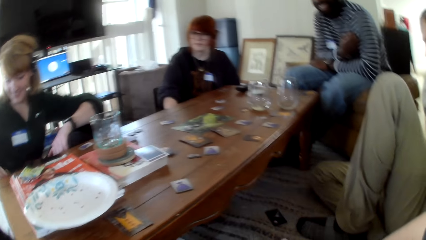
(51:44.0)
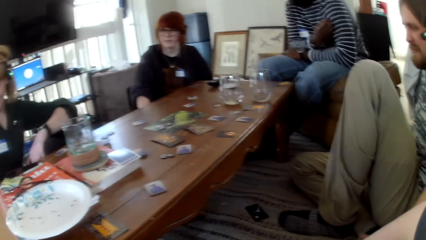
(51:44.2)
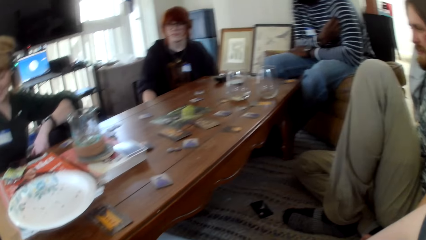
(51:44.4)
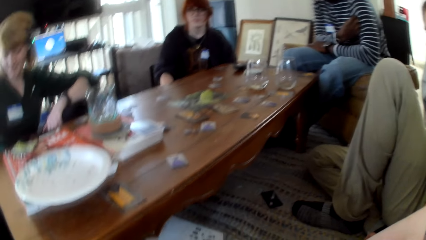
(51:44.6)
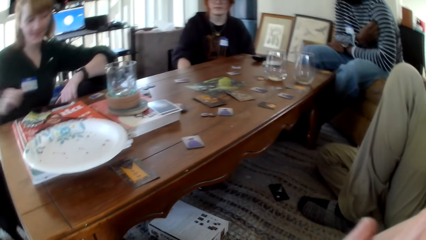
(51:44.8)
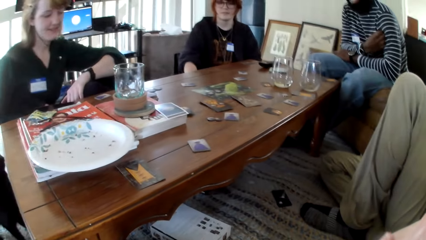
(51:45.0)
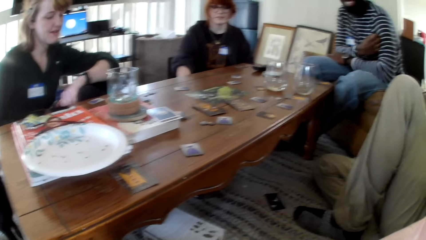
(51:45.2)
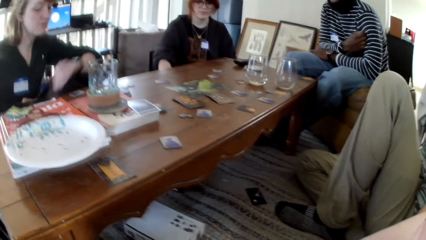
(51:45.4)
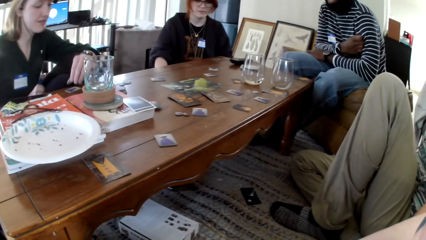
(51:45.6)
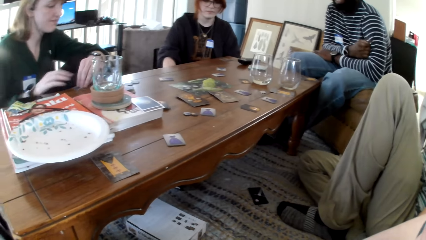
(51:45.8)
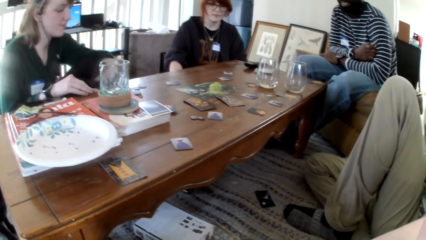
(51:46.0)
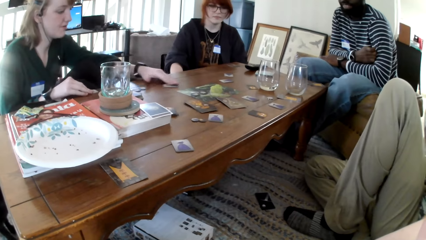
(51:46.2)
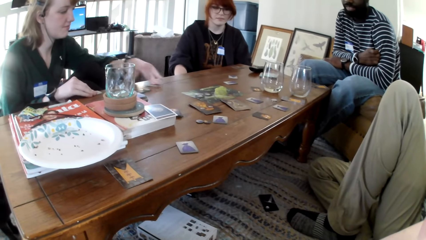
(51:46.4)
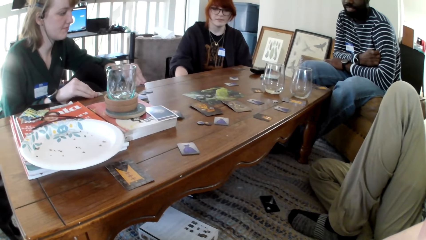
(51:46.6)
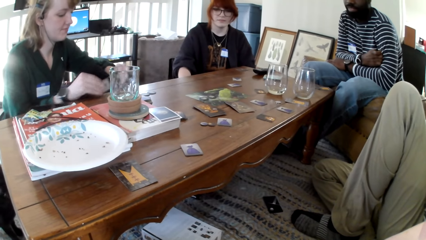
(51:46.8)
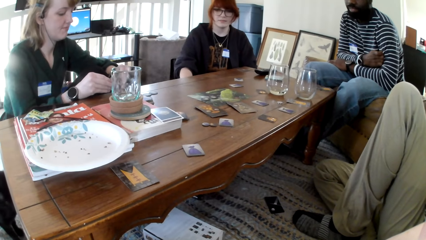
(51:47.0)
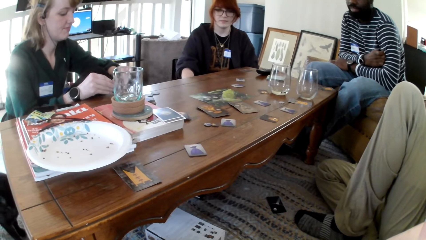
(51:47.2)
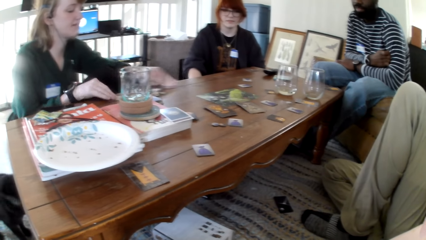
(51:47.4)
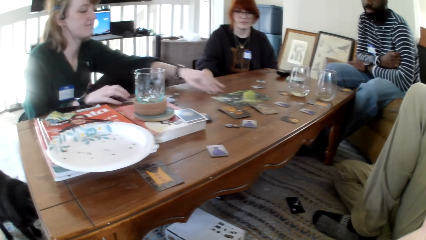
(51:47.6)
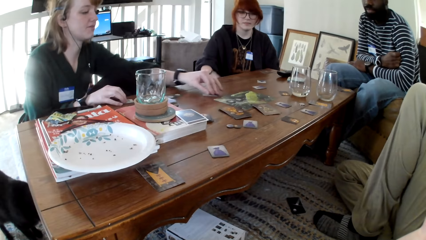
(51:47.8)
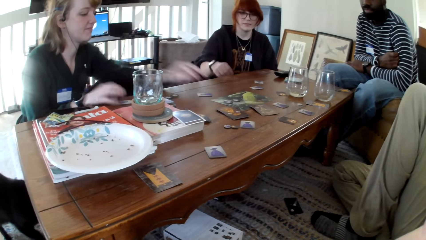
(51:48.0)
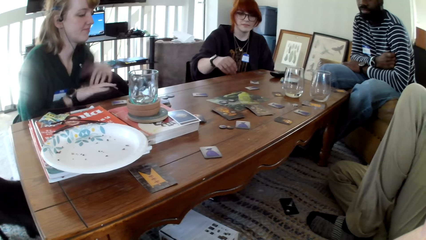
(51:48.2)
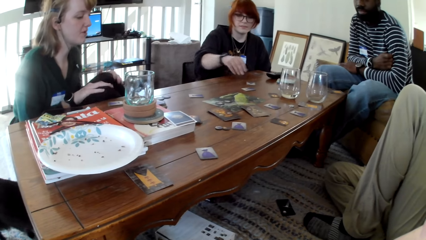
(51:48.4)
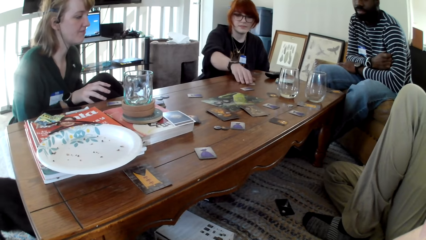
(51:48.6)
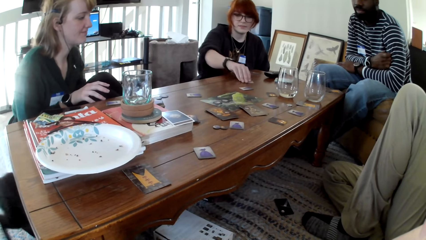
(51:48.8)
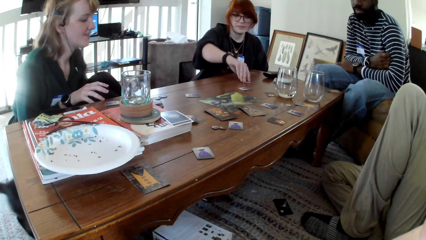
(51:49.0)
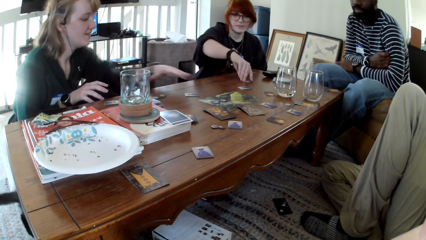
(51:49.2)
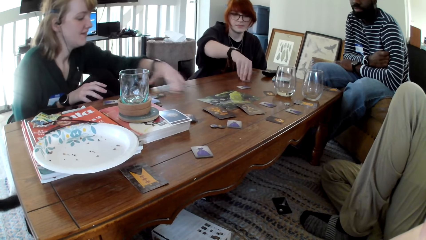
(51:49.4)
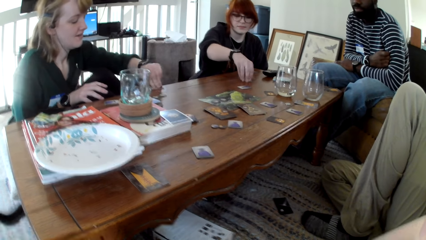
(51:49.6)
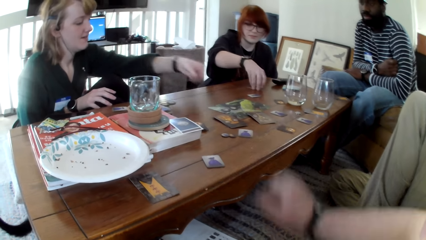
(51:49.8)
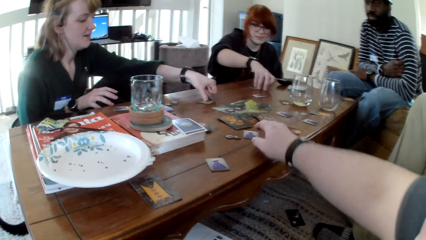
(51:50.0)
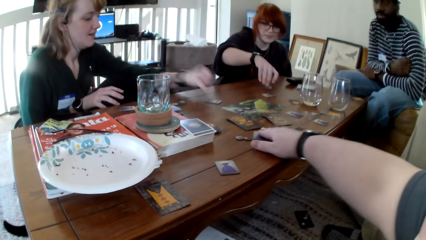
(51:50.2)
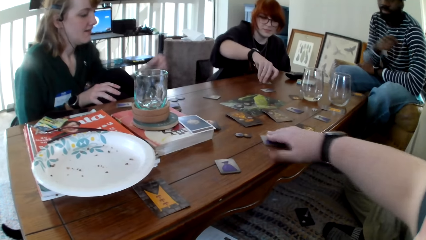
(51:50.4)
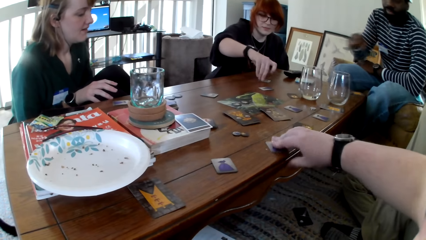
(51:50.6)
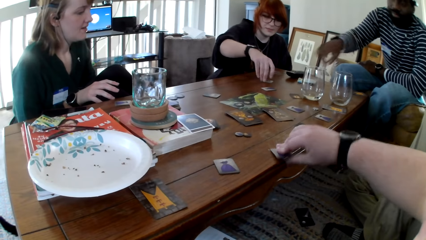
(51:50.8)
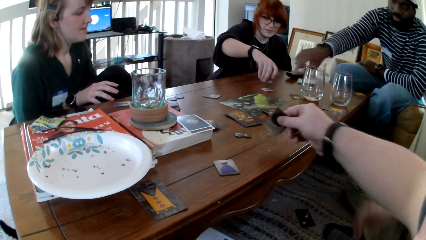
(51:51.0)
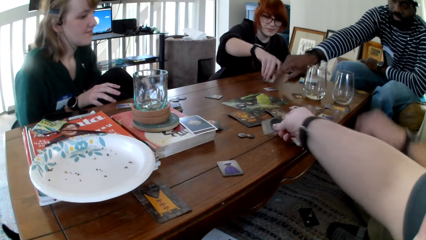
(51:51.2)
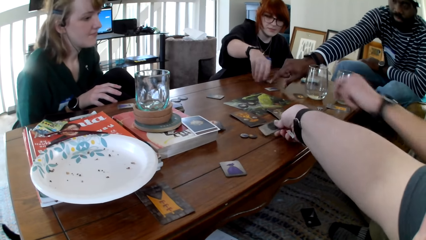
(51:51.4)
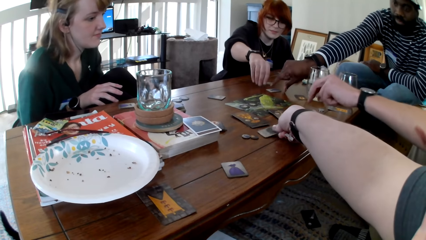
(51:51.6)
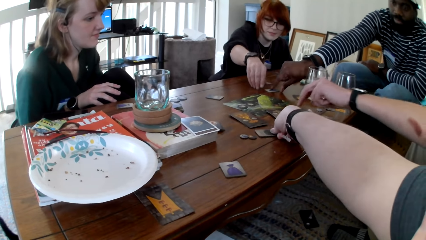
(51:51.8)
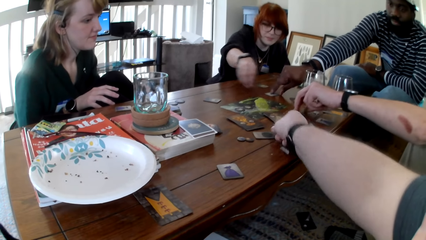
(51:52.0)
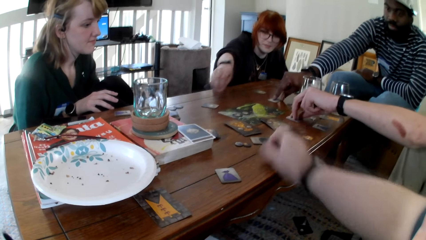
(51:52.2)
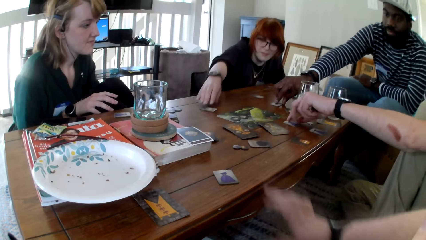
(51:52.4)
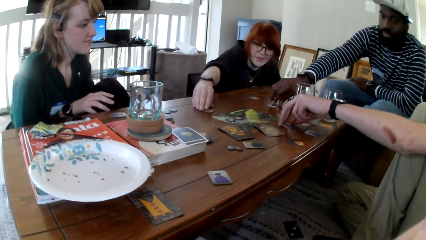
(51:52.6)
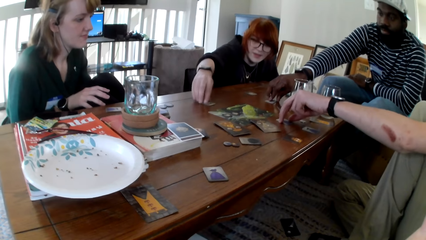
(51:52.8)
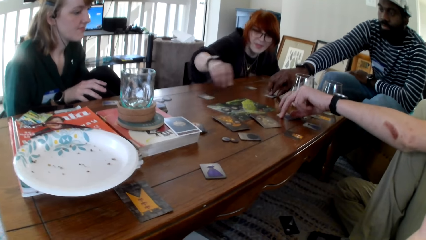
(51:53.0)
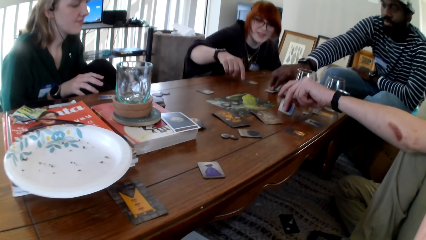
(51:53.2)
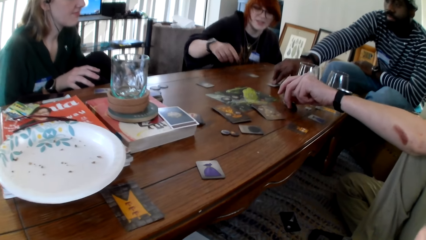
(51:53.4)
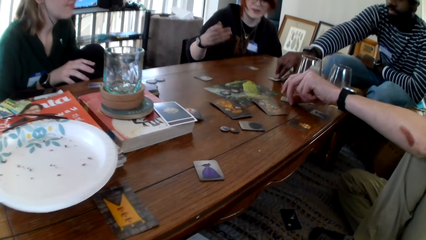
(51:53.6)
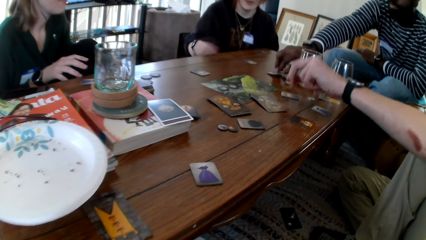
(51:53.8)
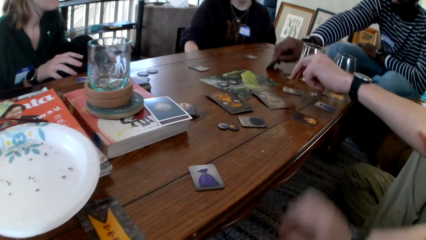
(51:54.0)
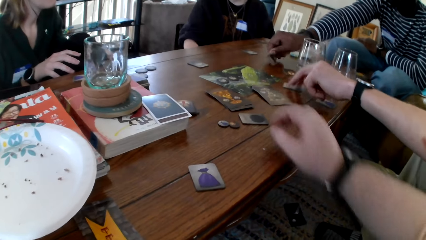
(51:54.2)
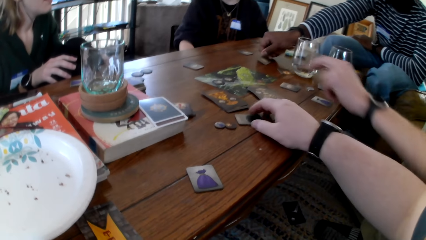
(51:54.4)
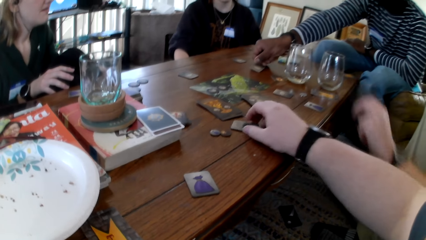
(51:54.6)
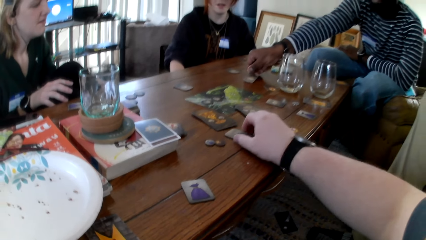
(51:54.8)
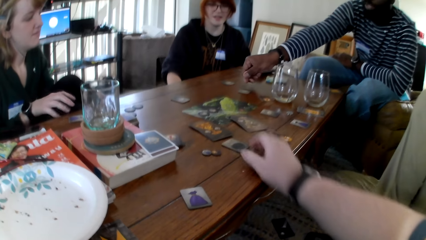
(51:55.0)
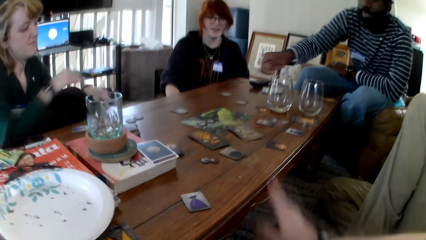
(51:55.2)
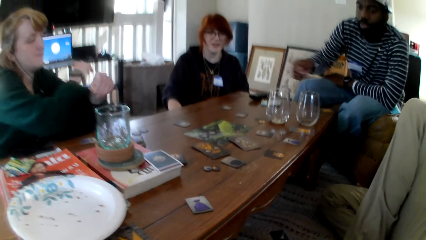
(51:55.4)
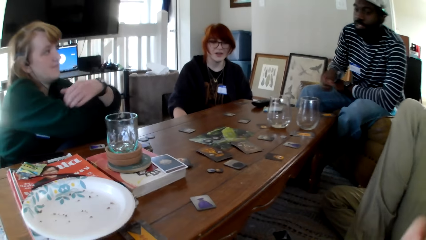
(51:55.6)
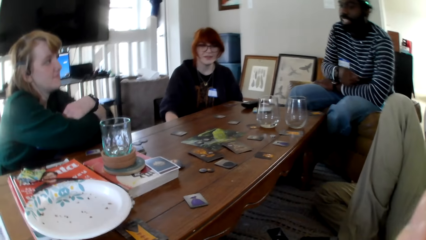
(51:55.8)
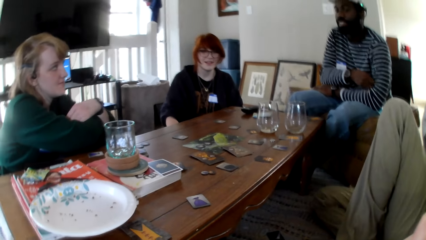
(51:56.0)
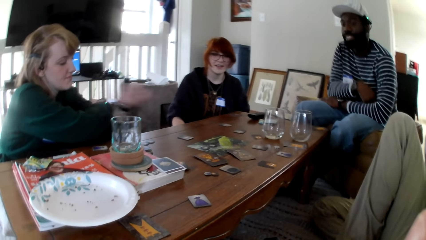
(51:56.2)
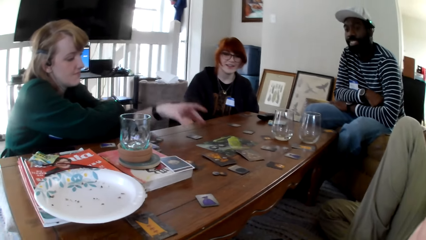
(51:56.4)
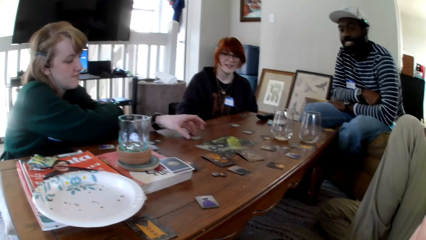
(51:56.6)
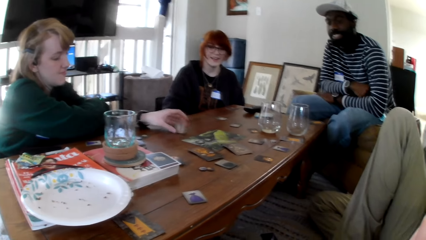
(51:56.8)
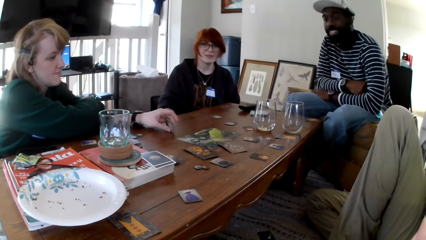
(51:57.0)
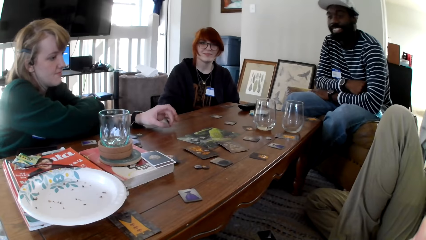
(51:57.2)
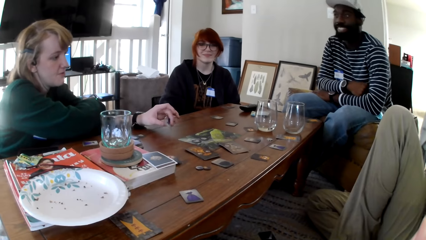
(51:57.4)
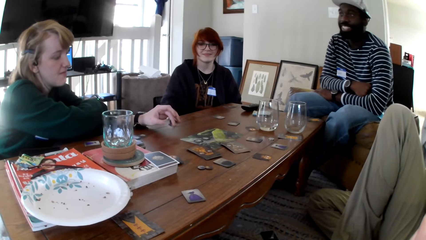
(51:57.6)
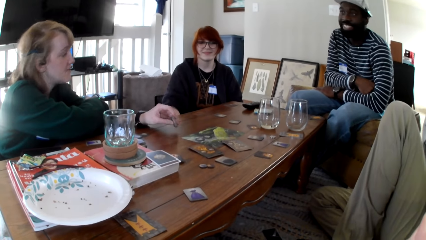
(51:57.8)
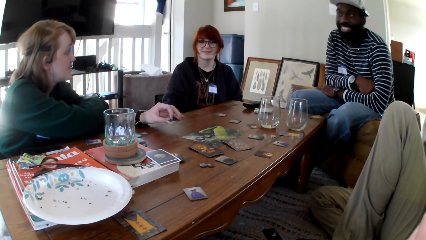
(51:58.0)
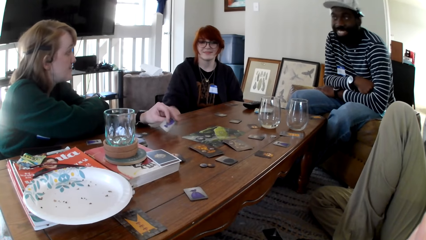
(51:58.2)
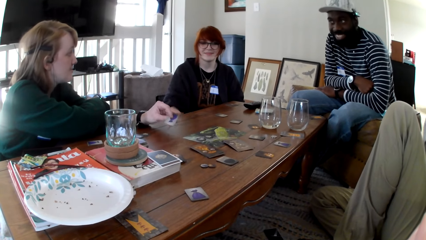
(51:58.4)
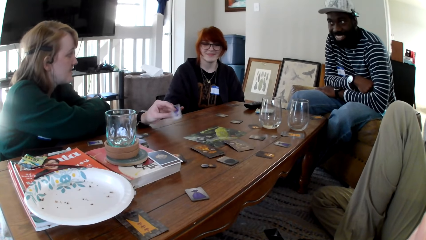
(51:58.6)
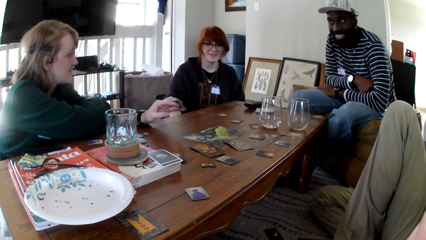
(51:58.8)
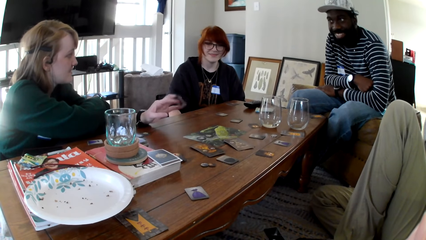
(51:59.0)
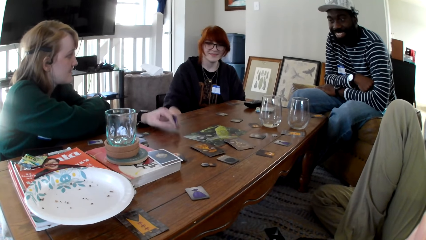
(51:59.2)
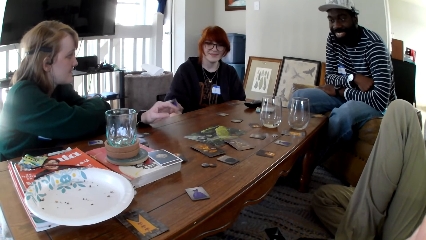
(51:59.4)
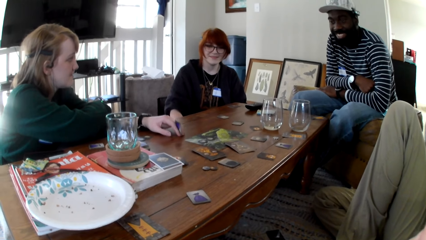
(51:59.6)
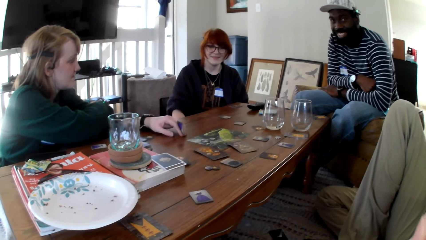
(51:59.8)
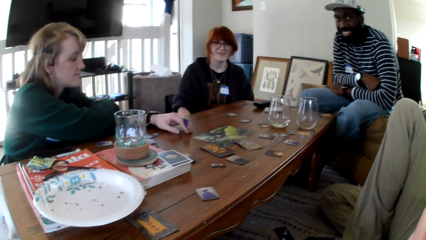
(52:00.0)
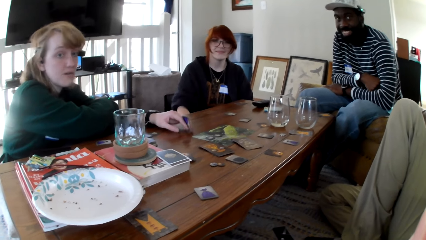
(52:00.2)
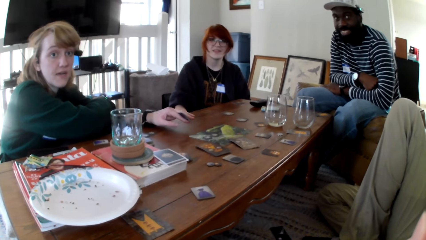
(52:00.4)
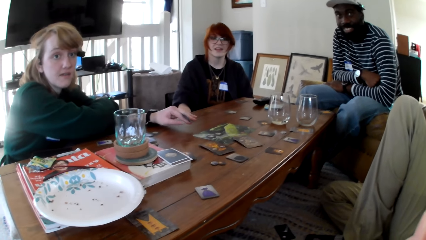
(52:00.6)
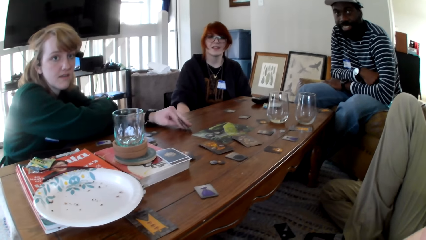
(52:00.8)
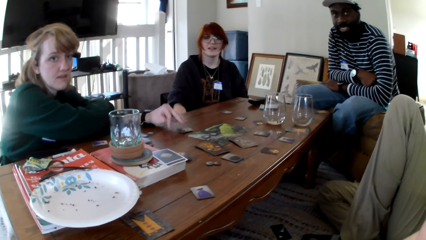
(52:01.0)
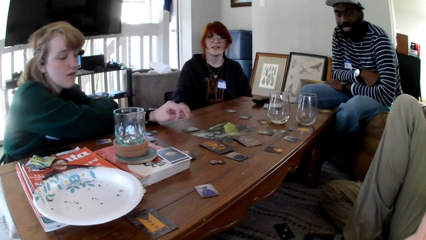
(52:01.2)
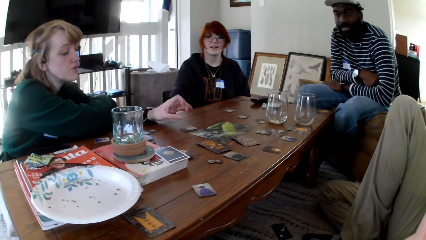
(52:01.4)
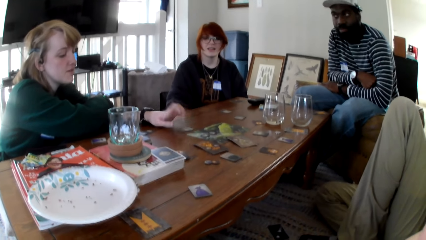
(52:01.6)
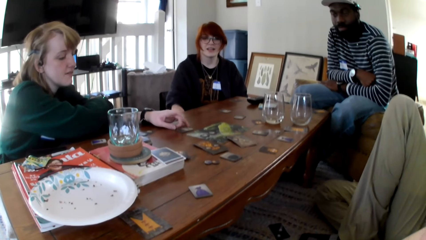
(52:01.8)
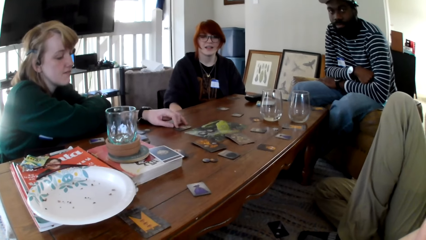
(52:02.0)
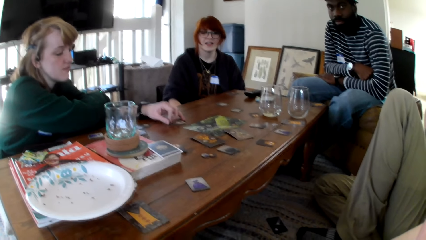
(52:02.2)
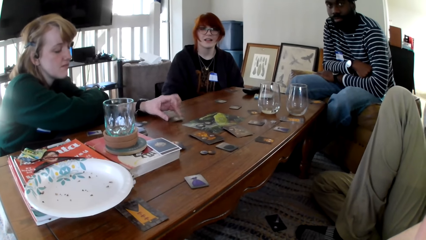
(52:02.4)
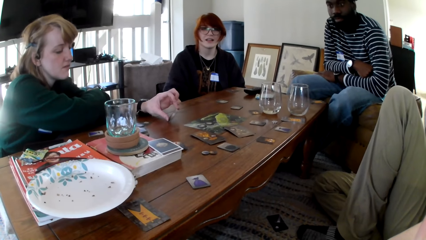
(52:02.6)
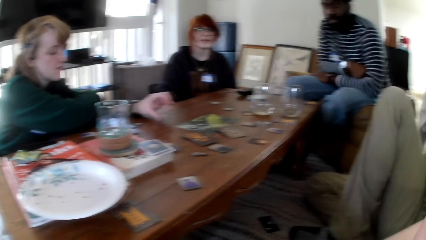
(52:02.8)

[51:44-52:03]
A woman picks cards on the table. The woman pushes the card on the table. A person picks up the card. The camera wearer, another woman and a man display cards on the table. The camera wearer picks up the card. The person picks up the cards. The first woman picks up the card. The first woman converses to the other woman, the man, another man and the camera wearer. The first woman taps the card on the table. The camera wearer responds to the first woman.
